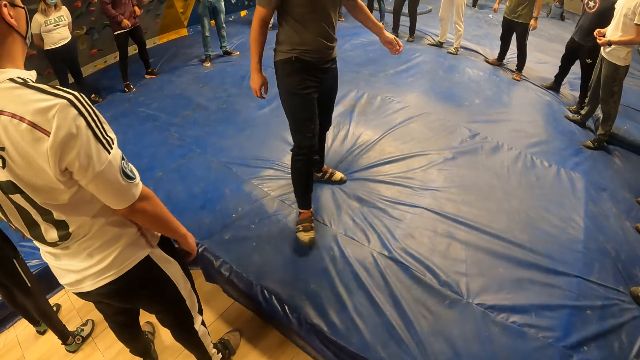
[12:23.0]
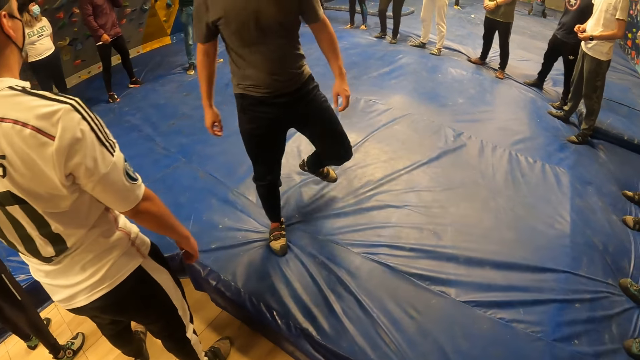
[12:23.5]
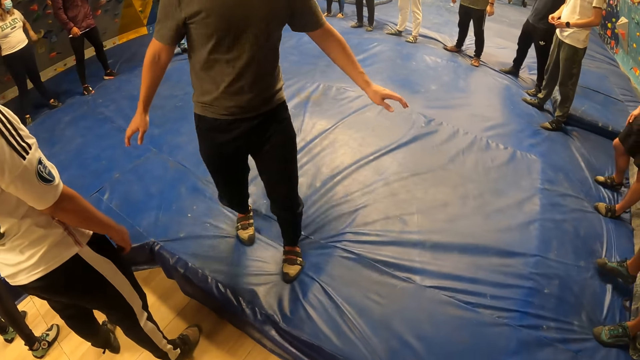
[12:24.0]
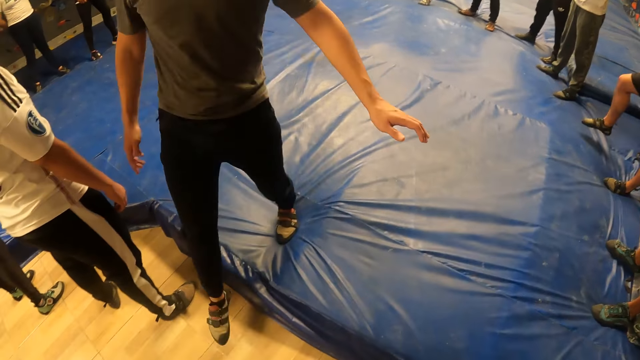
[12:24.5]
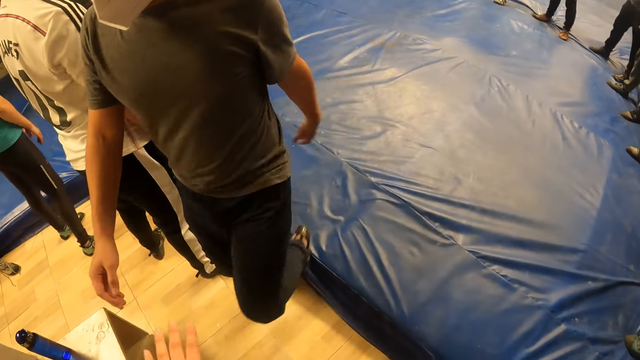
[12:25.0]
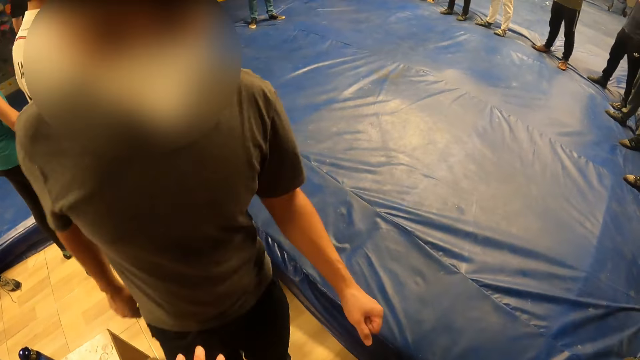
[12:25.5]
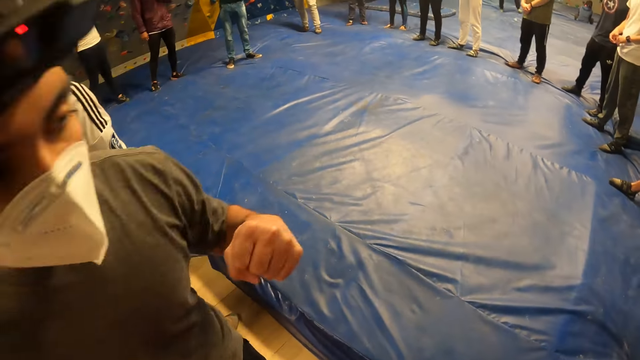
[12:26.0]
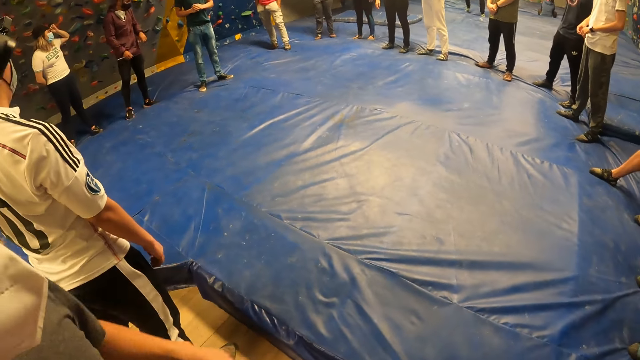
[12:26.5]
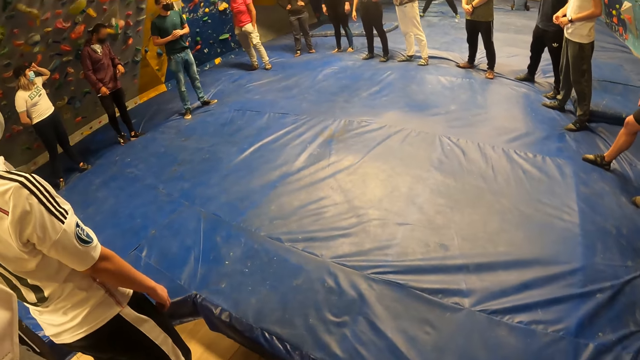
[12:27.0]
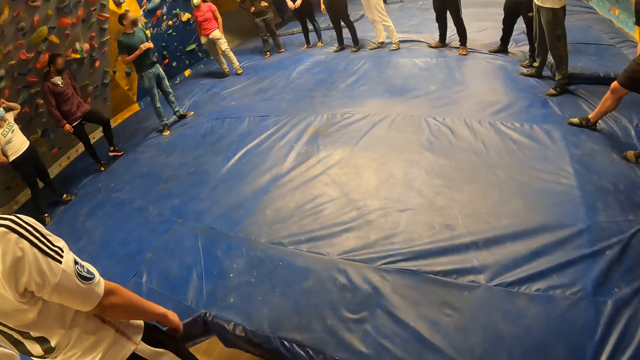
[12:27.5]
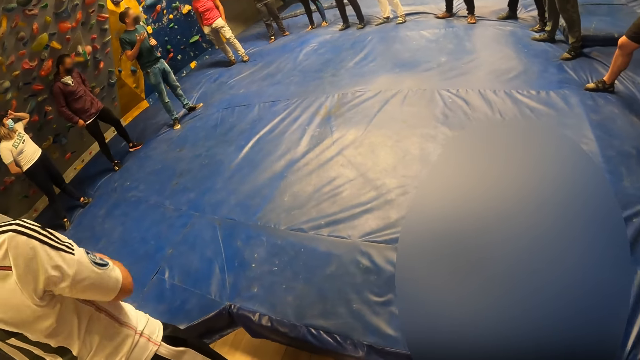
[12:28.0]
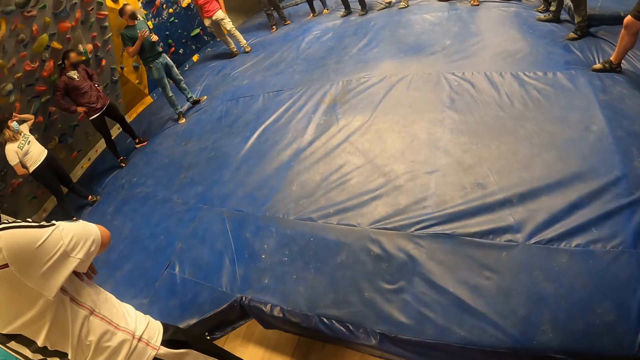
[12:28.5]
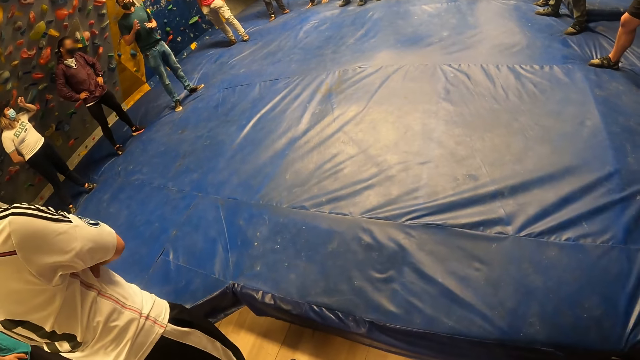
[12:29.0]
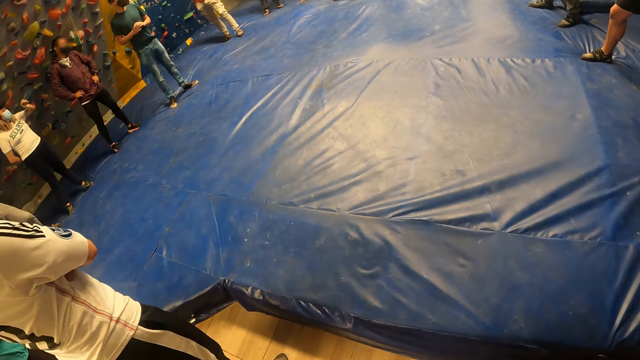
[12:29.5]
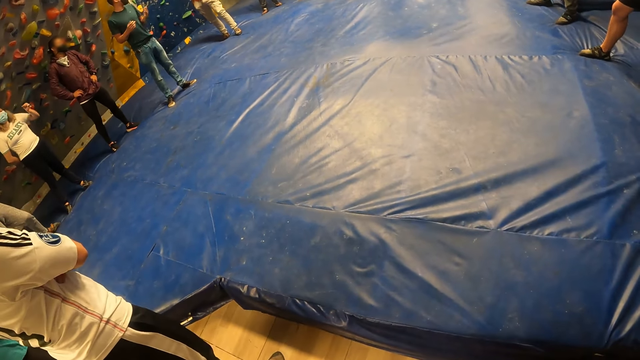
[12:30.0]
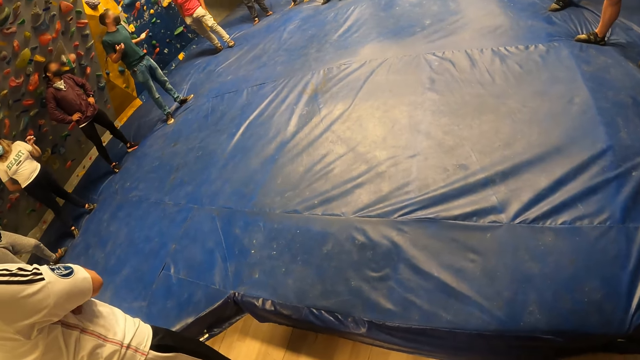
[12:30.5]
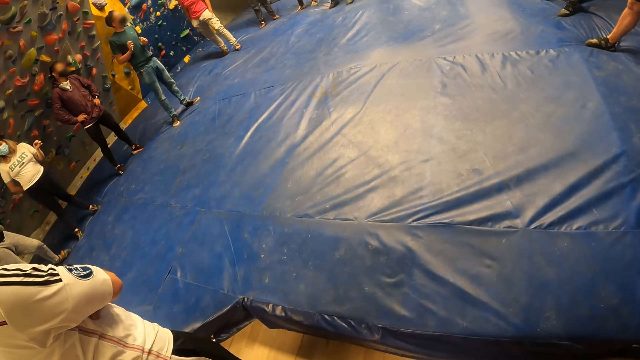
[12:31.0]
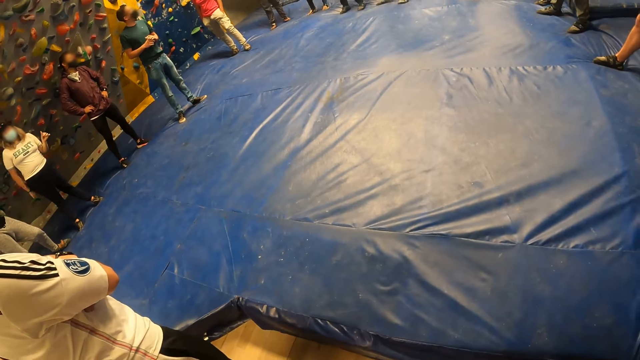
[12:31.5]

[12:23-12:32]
The camera wearer interacts with the man. The man makes a head gesture.

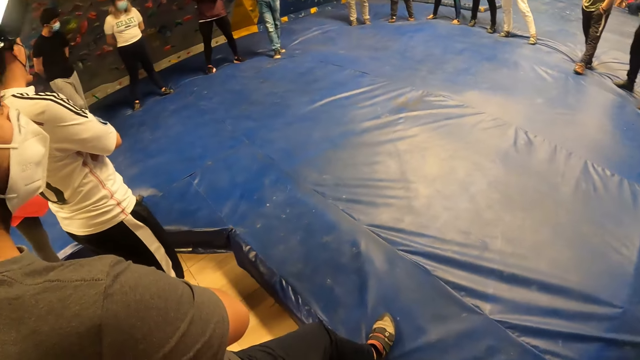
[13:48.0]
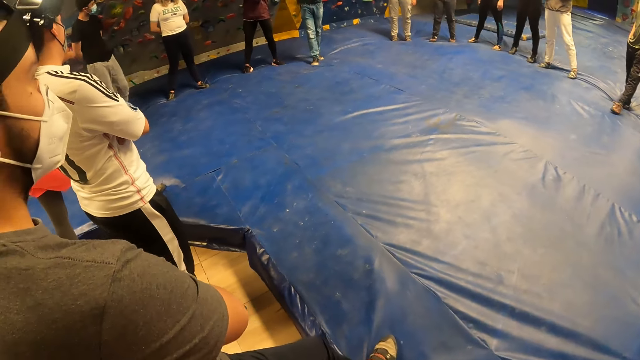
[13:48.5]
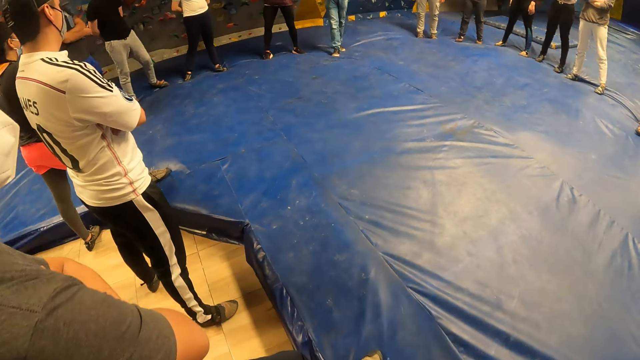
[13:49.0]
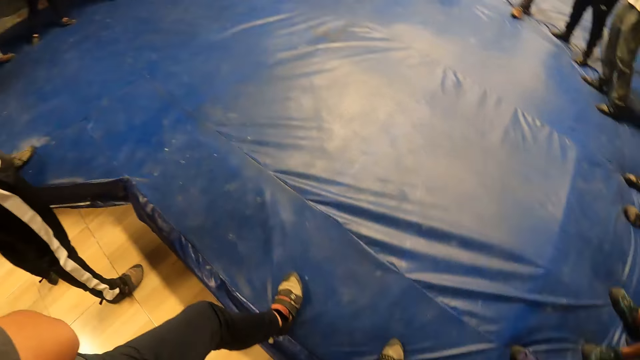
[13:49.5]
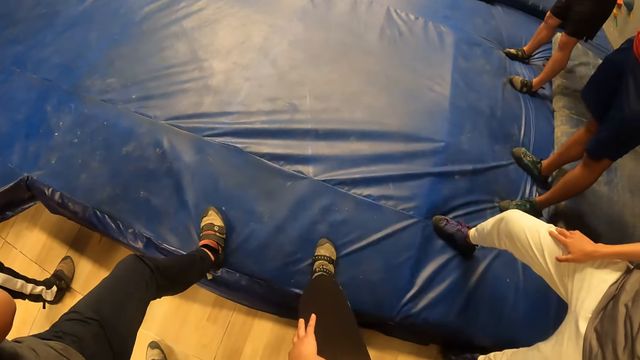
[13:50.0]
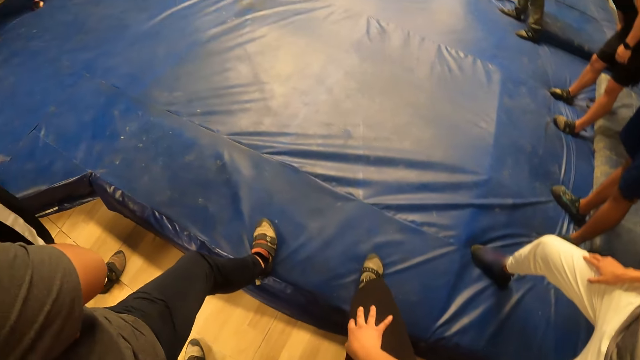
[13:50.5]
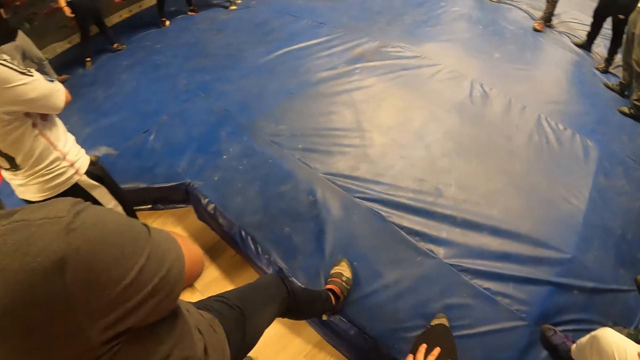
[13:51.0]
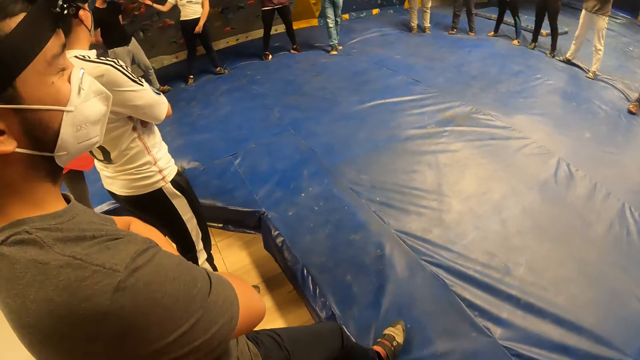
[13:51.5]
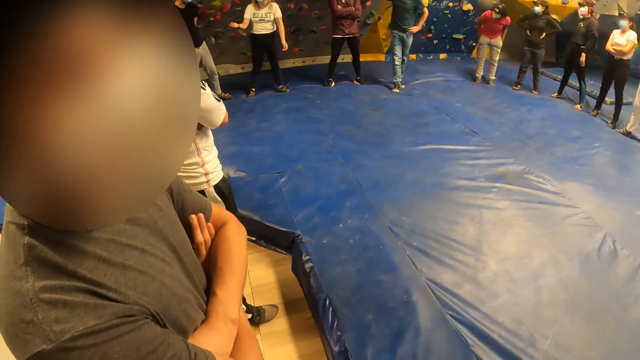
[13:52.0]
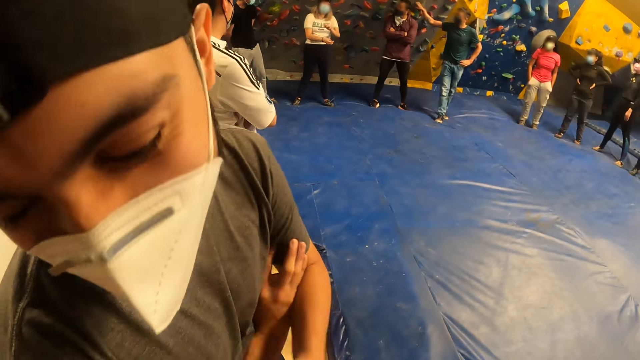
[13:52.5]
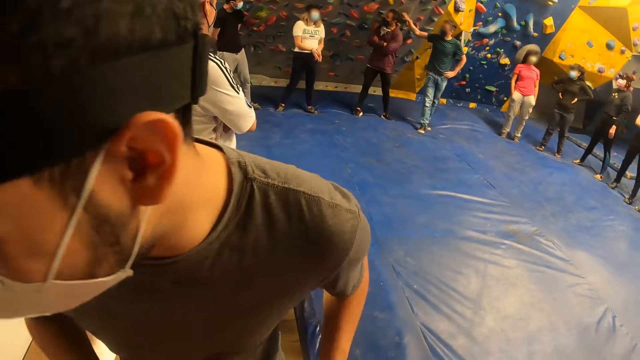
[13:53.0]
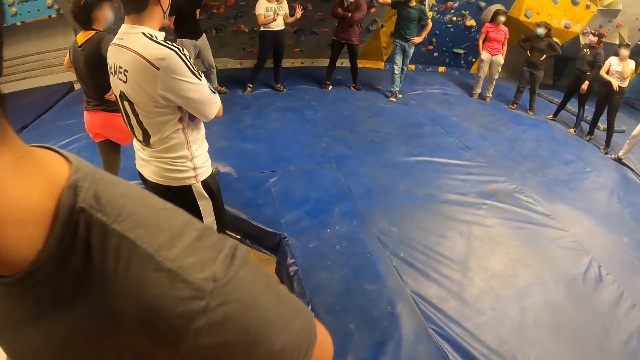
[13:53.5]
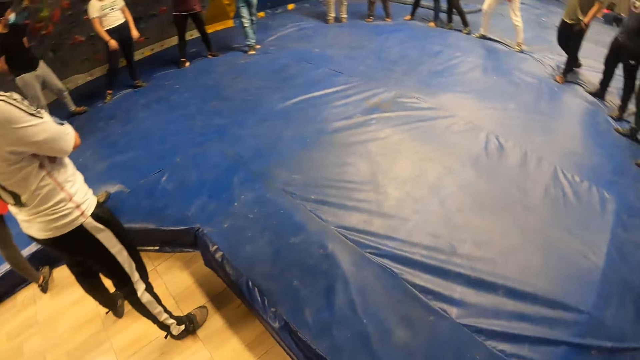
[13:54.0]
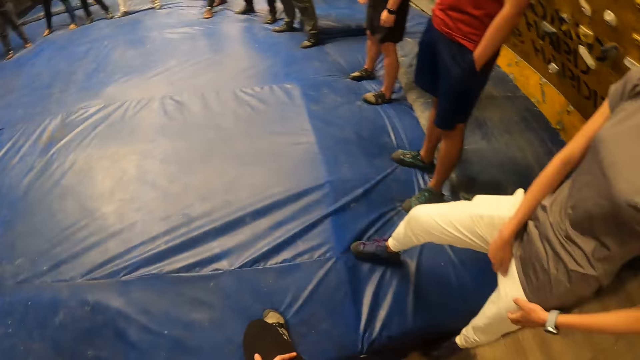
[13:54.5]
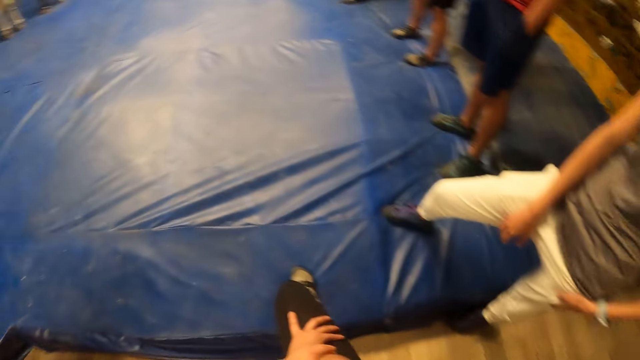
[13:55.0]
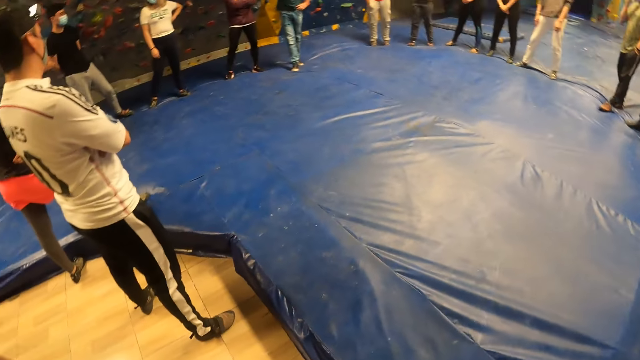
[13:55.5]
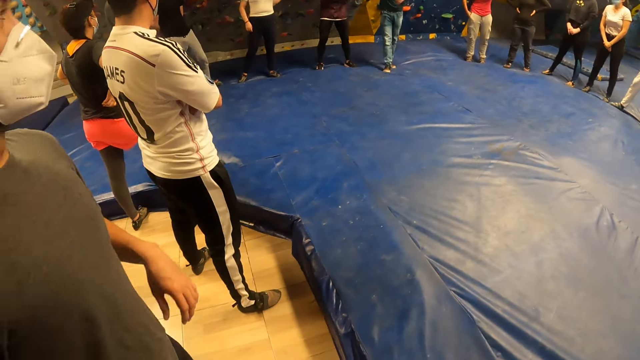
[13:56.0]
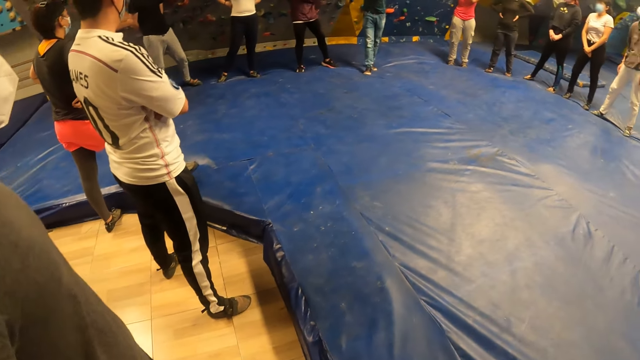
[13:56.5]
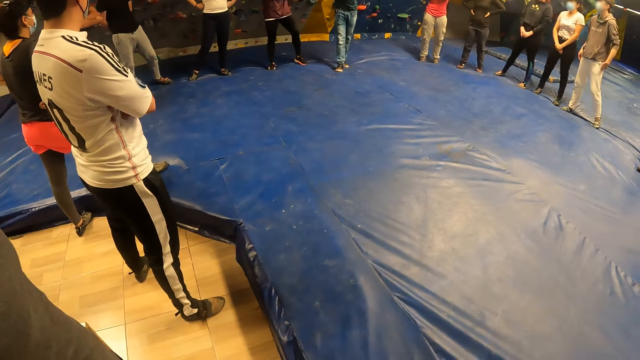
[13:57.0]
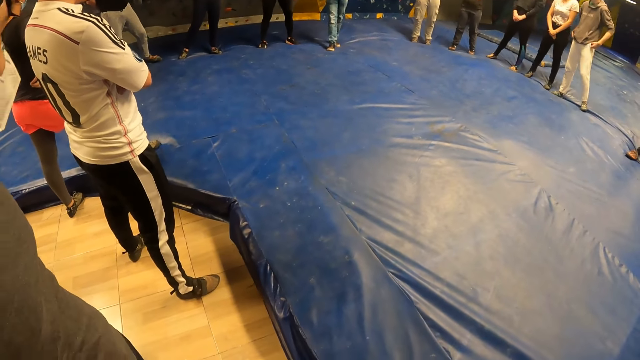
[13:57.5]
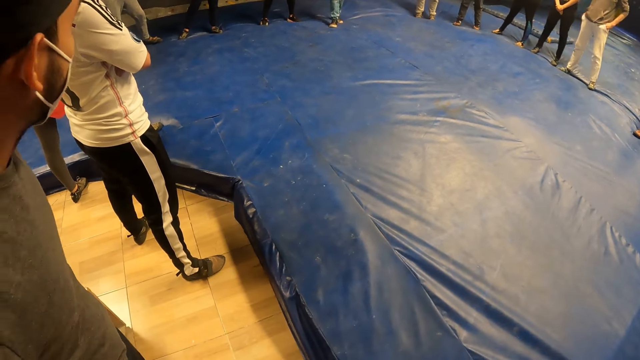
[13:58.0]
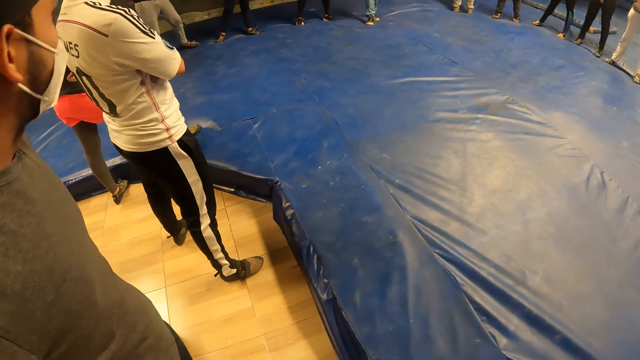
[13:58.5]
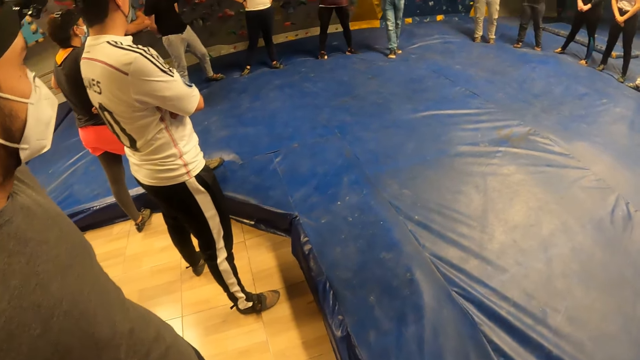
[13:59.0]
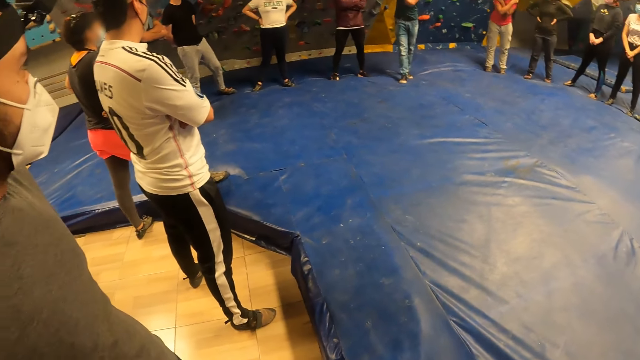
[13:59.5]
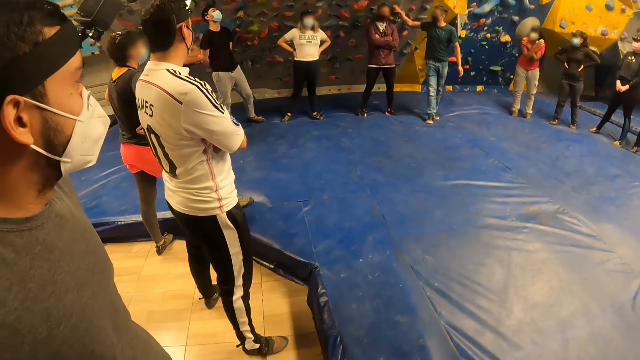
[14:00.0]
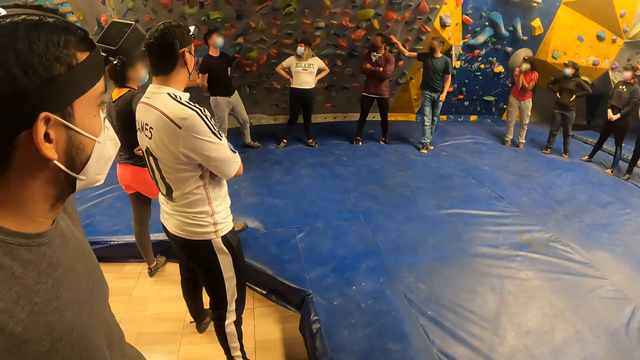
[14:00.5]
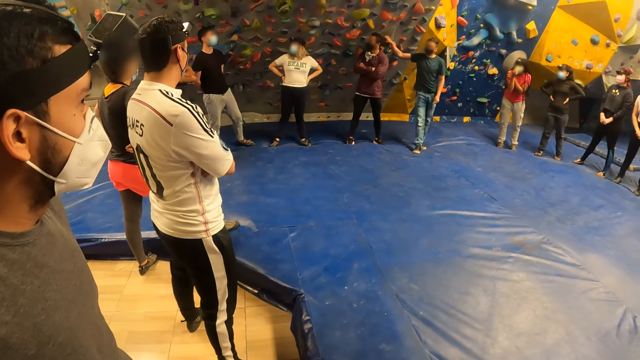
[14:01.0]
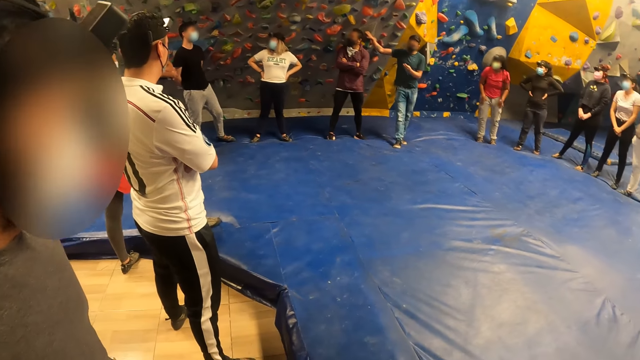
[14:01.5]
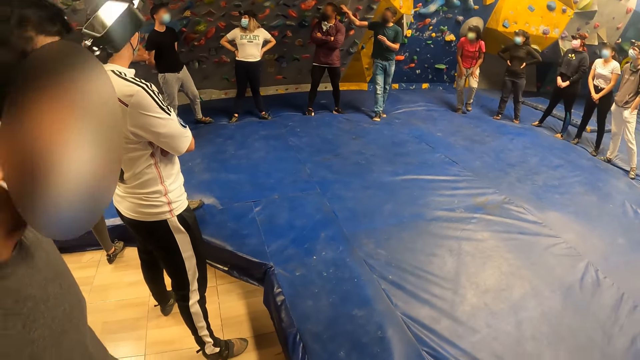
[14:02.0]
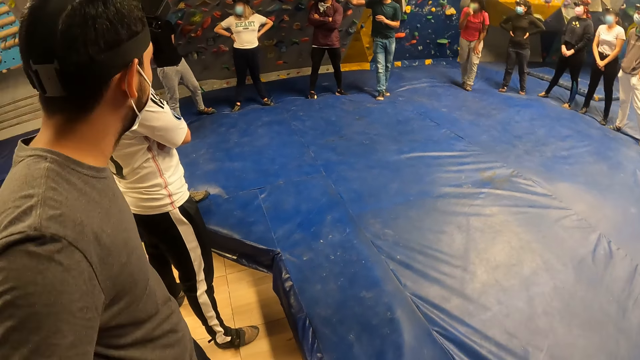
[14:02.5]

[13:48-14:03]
The camera wearer rubs his right hand on his right leg. He converses with a man. The man looks at the camera. The man walks past the camera wearer on the floor. The camera wearer stands on the floor.
